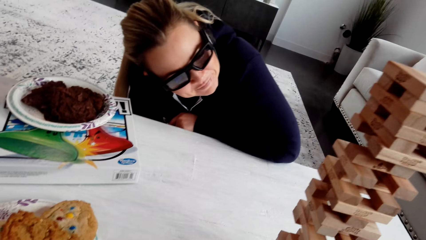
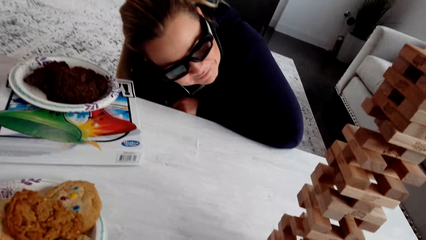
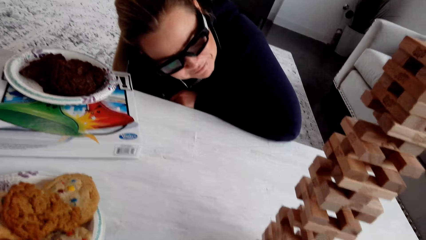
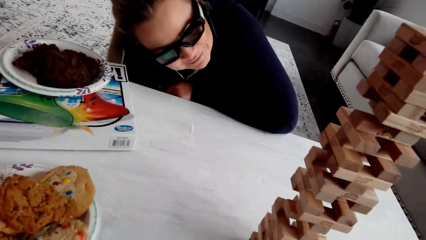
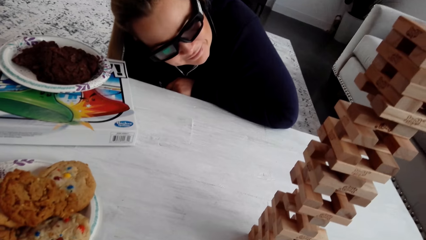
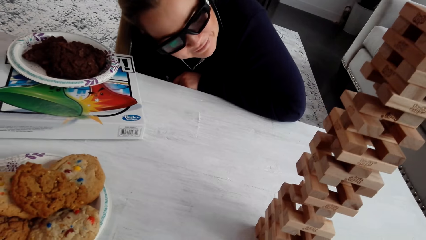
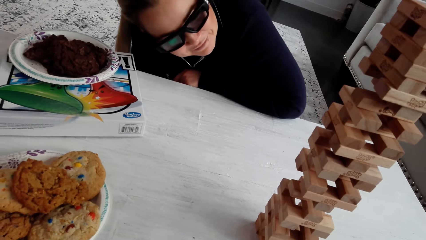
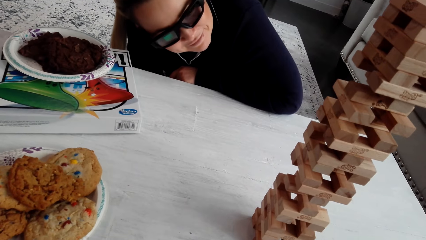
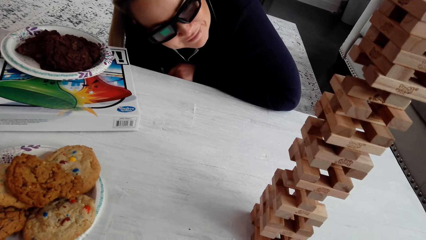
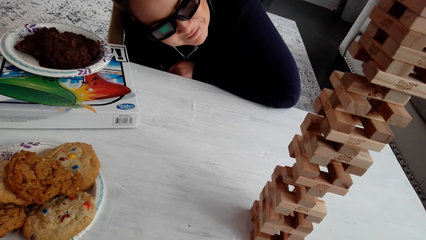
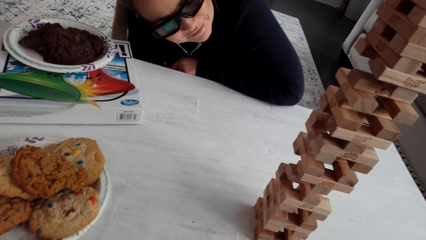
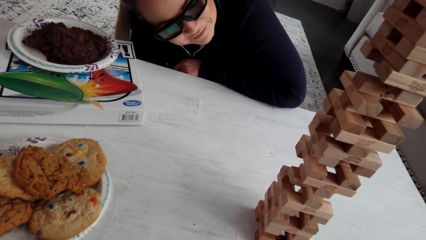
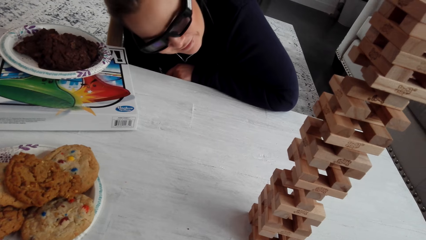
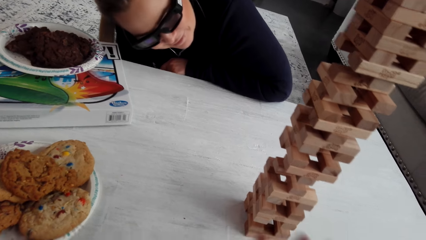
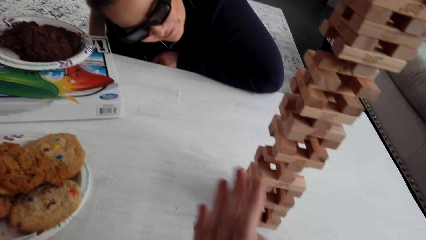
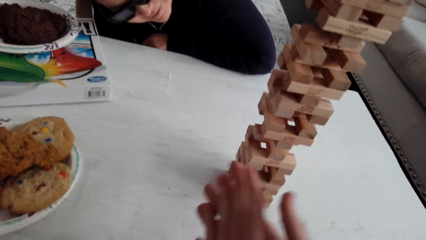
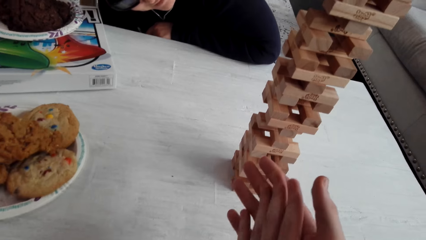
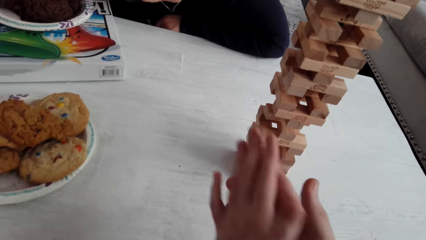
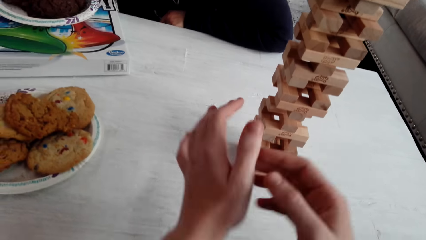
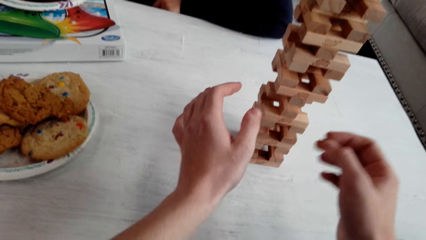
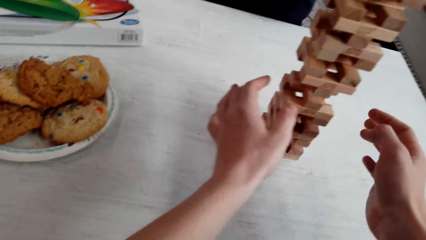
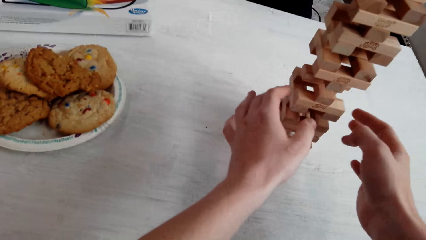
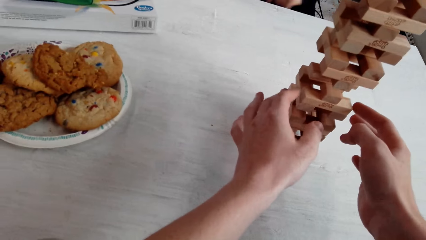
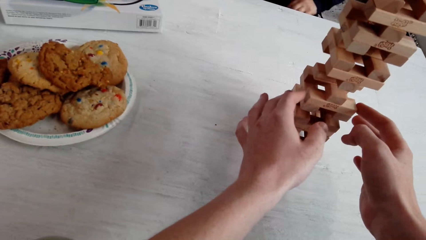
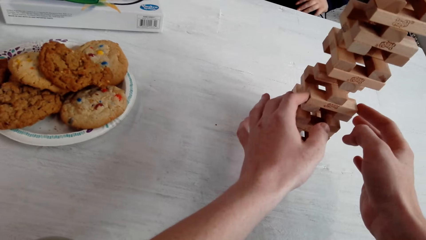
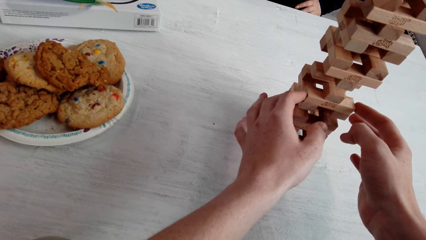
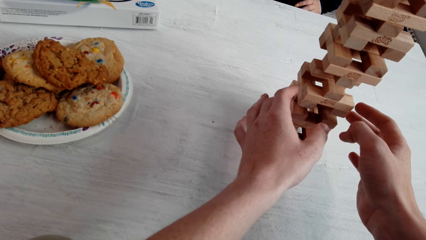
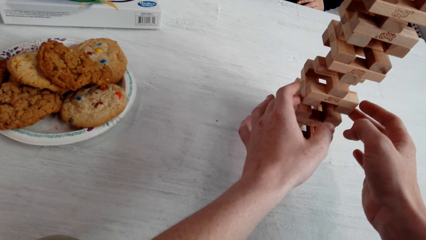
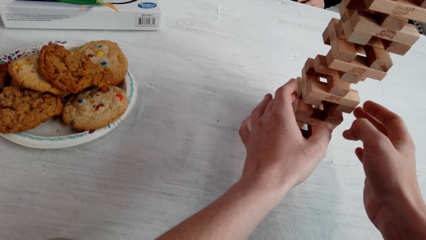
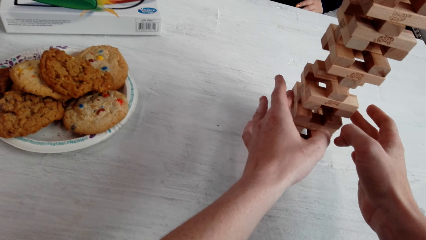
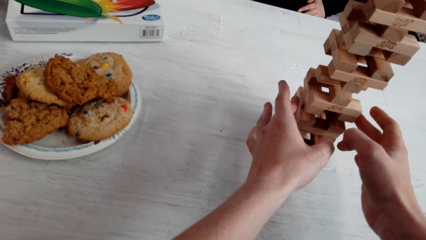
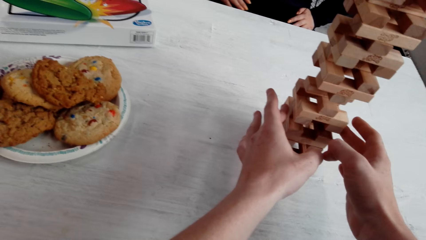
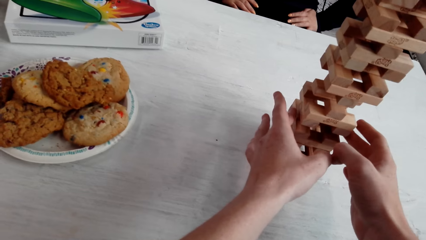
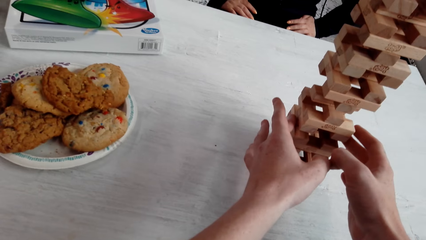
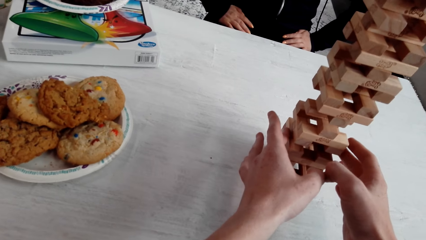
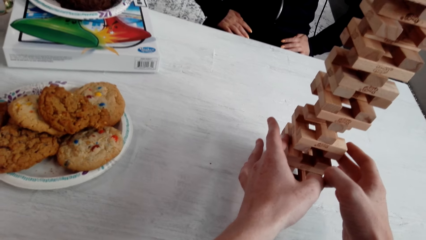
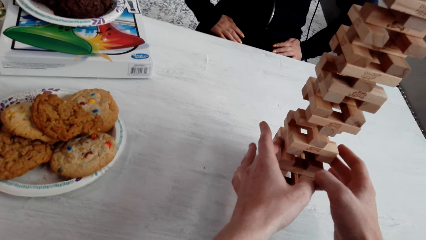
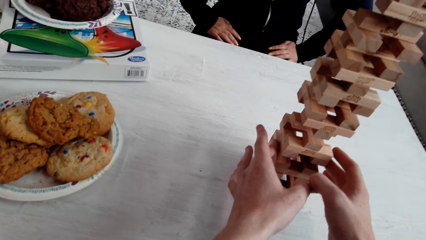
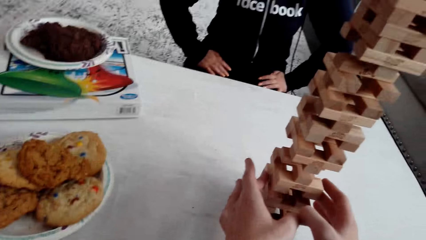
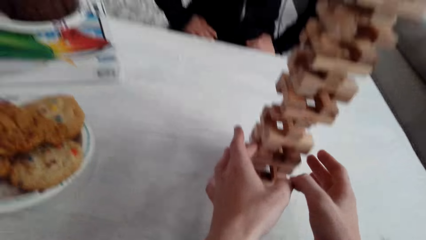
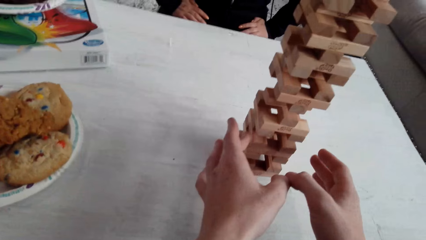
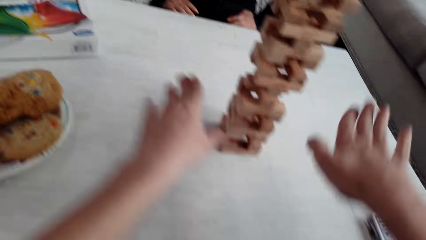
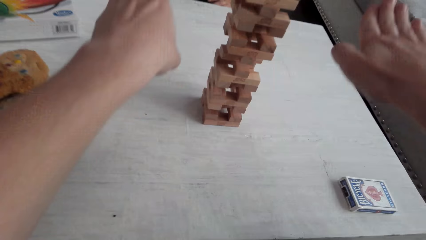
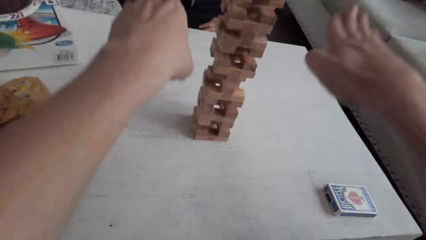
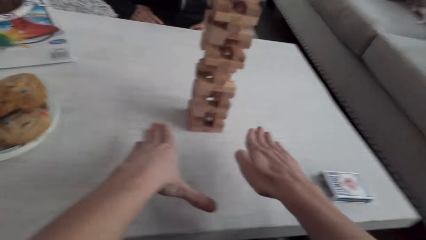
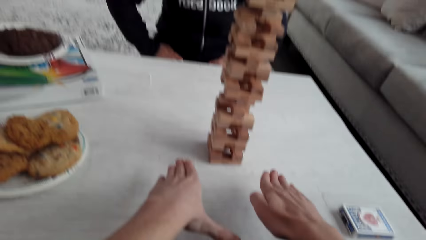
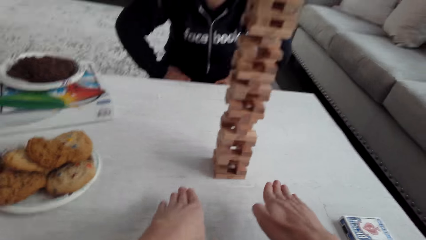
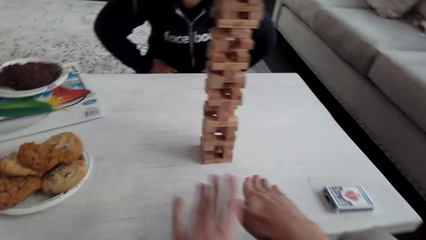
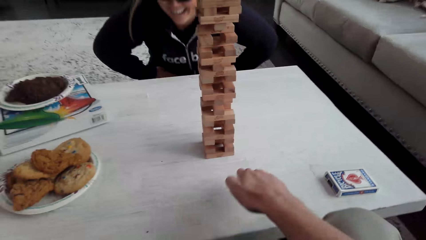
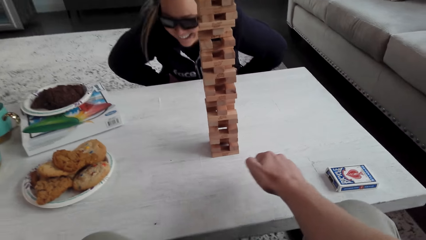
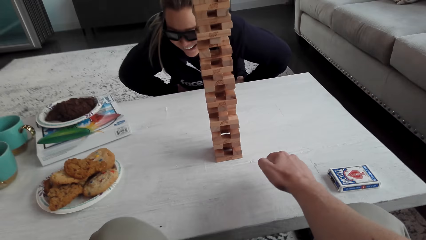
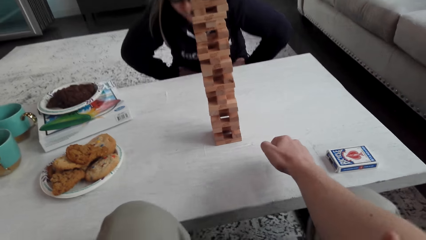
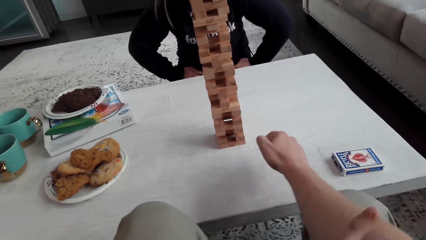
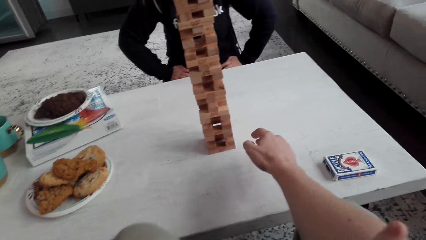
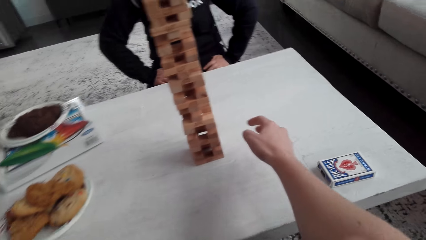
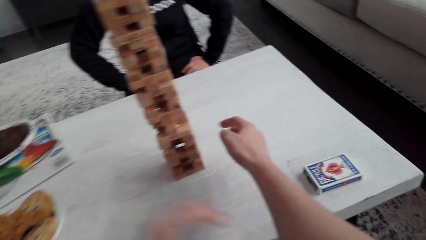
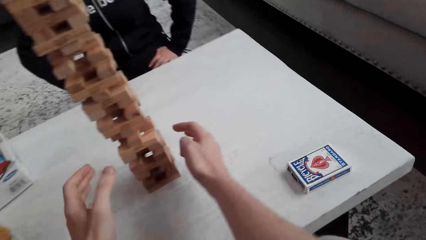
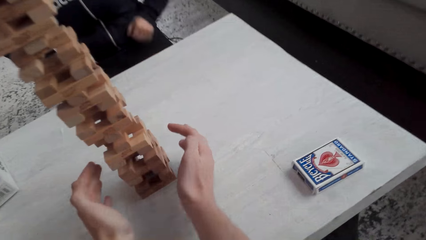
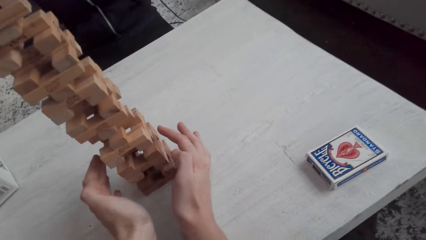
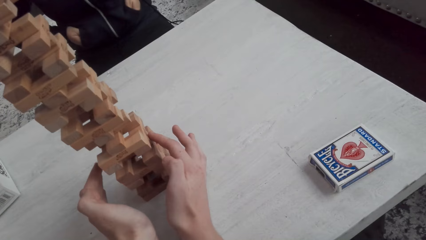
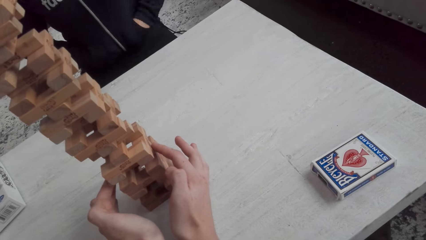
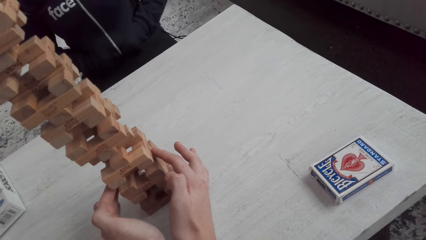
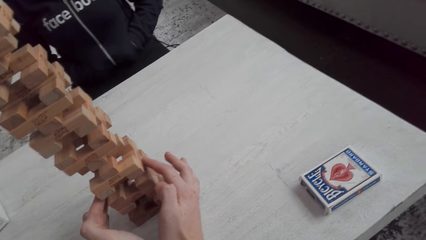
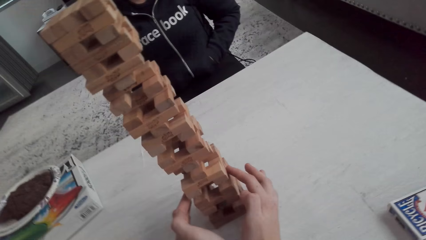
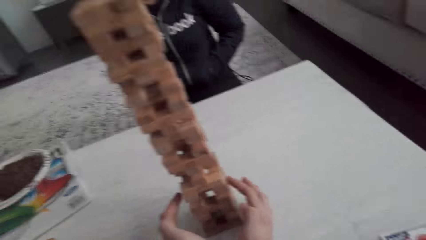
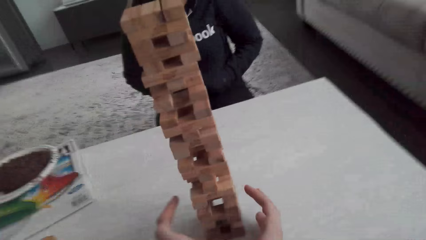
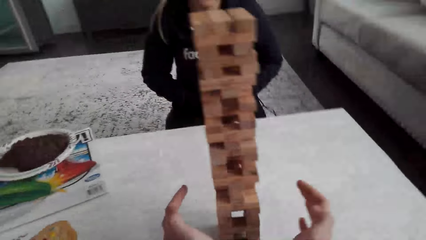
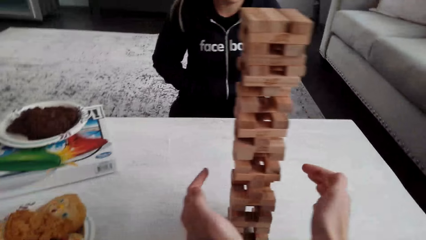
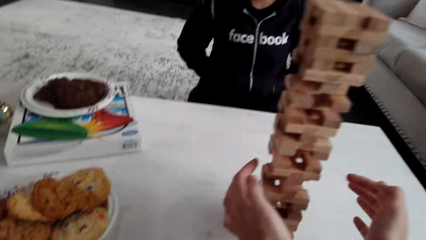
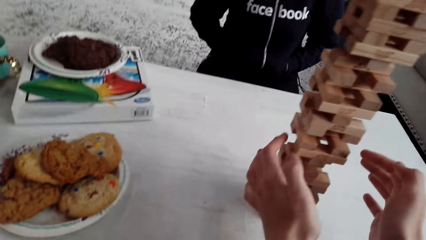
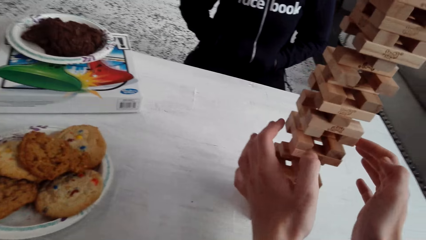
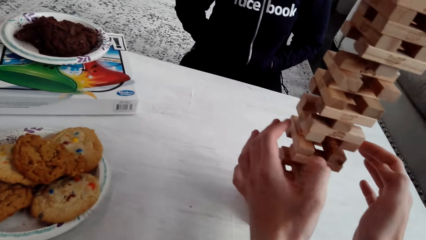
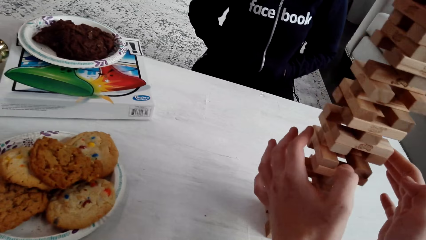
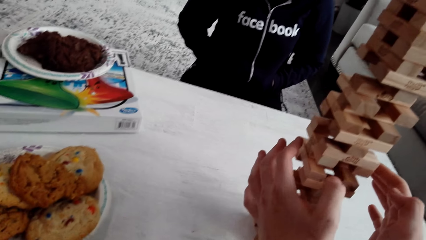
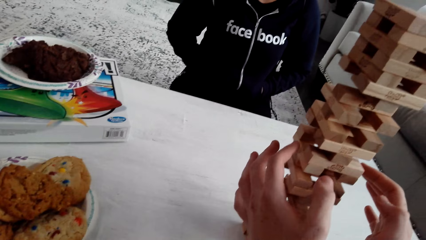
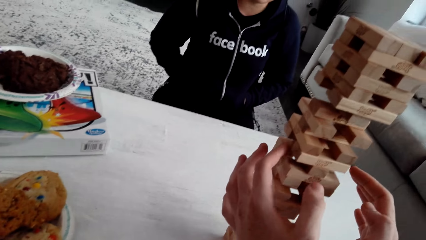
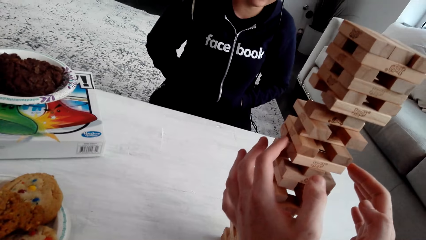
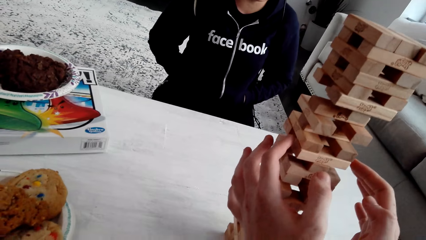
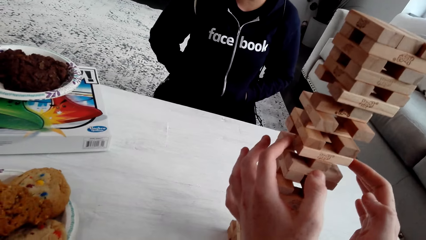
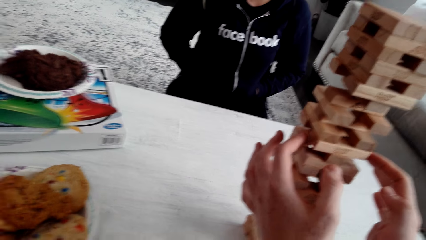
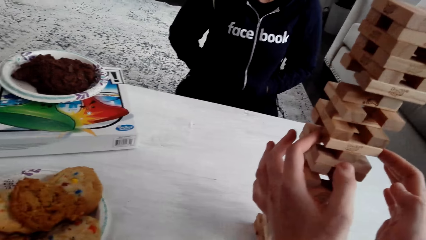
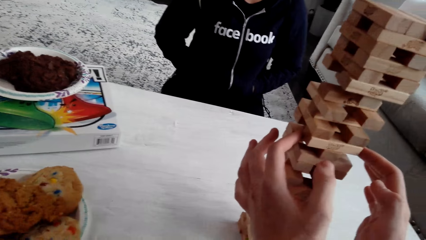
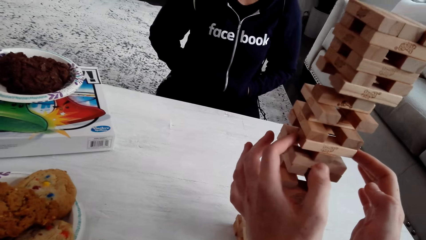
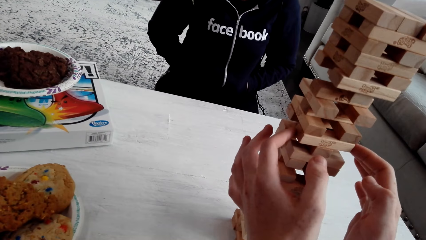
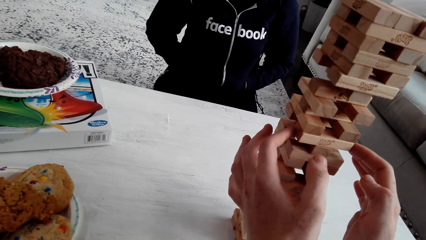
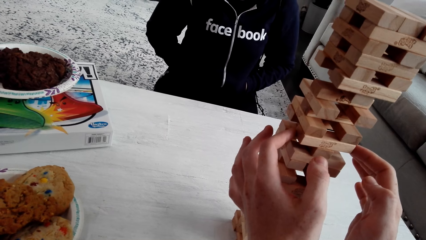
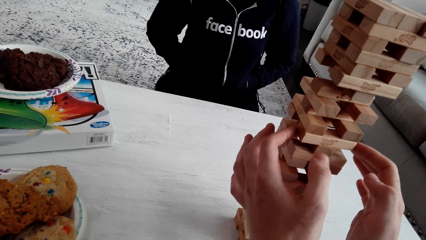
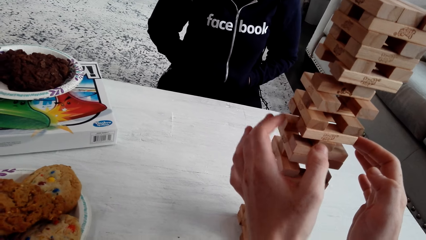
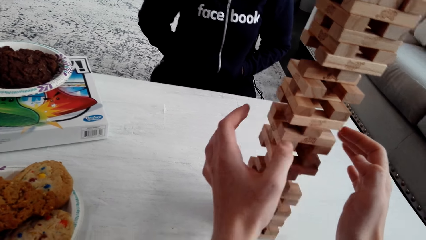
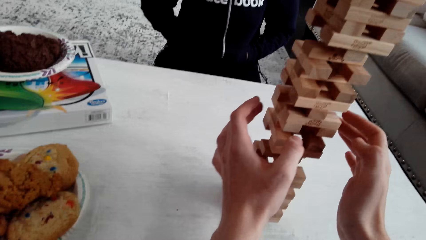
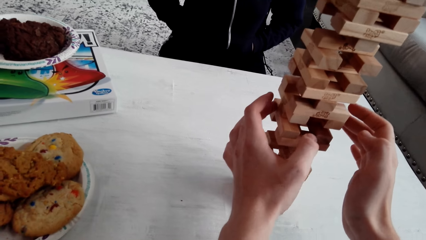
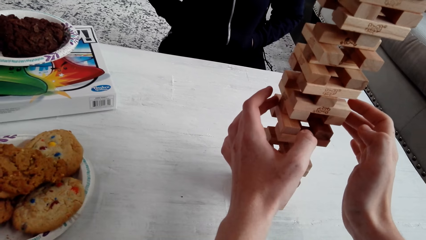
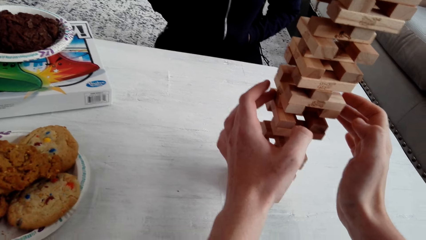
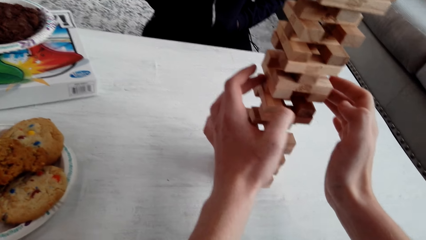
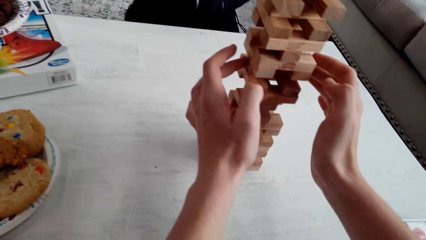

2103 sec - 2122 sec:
The camera wearer talks to a woman. They remove a piece of the jenga block and play. The woman talks to the camera wearer. The camera wearer talks to the woman. They talk to the woman again. The woman laughs. The camera wearer talks to the woman and plays. The woman talks to the camera wearer.
